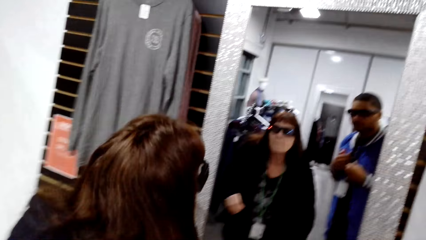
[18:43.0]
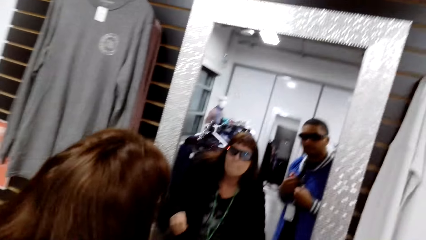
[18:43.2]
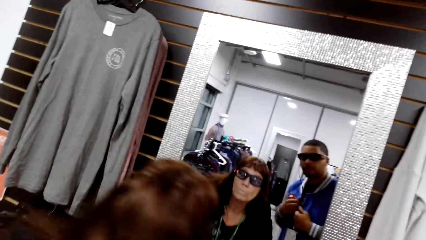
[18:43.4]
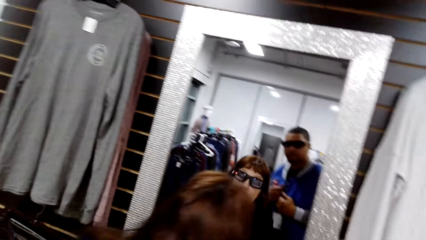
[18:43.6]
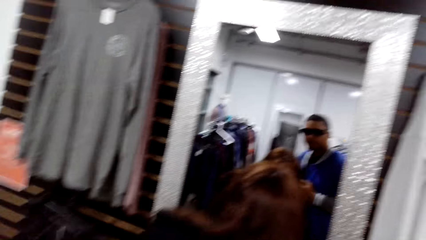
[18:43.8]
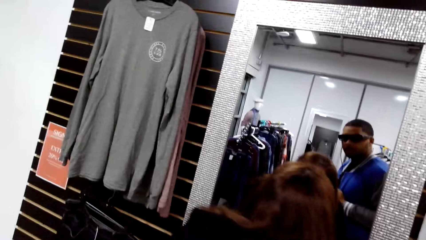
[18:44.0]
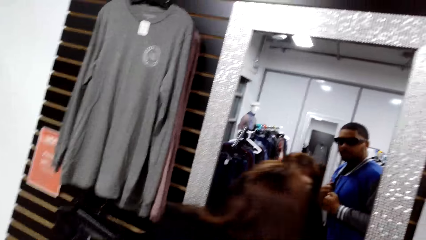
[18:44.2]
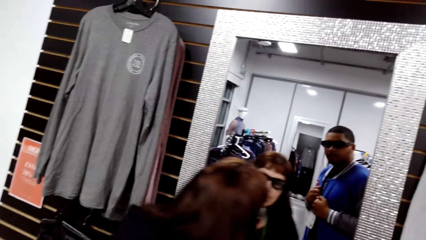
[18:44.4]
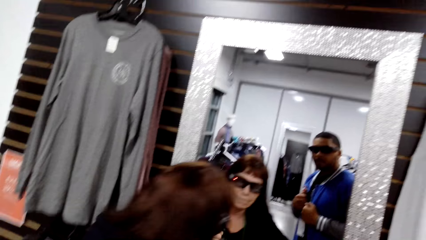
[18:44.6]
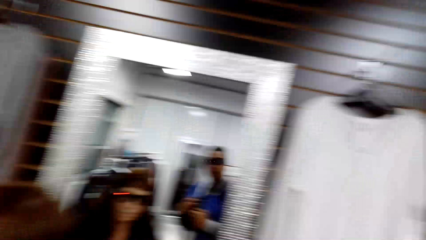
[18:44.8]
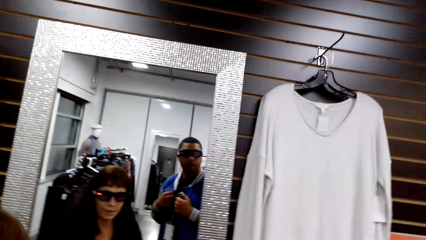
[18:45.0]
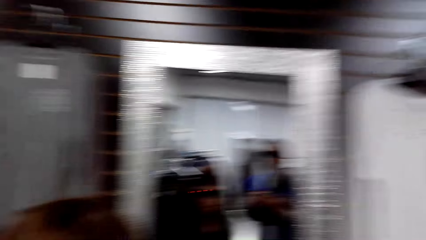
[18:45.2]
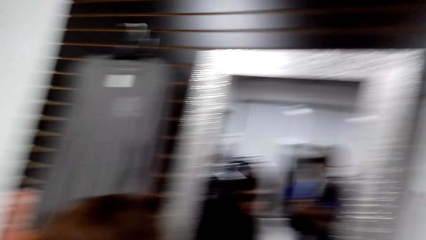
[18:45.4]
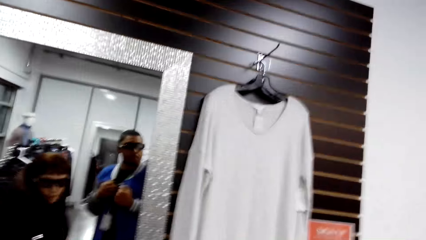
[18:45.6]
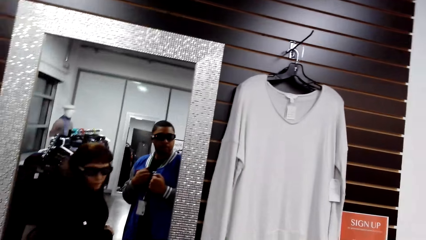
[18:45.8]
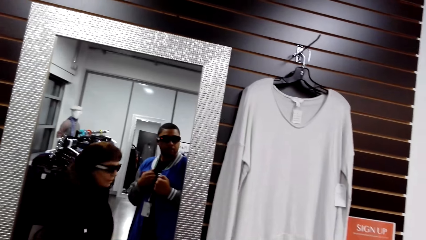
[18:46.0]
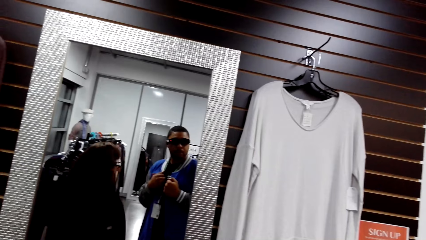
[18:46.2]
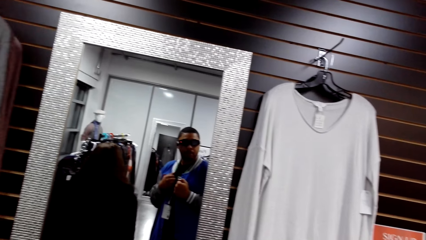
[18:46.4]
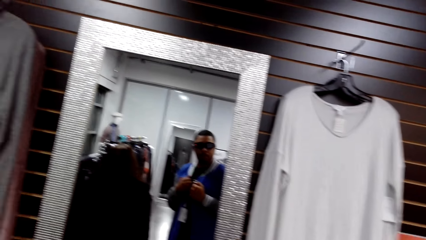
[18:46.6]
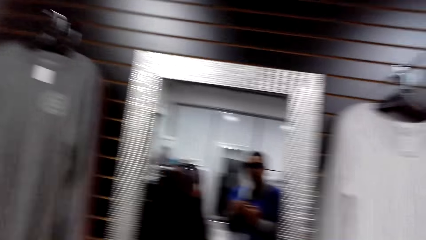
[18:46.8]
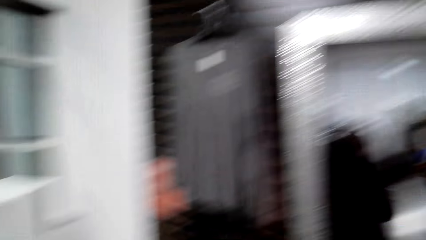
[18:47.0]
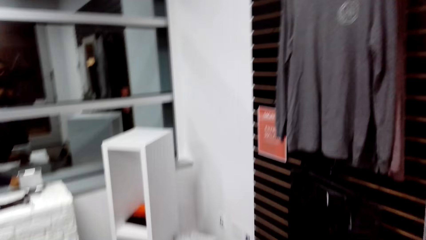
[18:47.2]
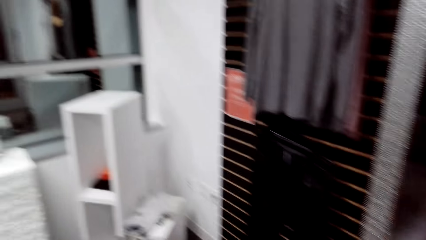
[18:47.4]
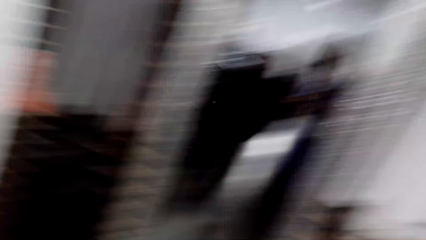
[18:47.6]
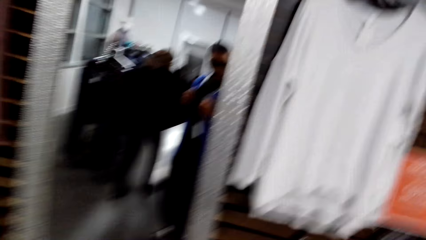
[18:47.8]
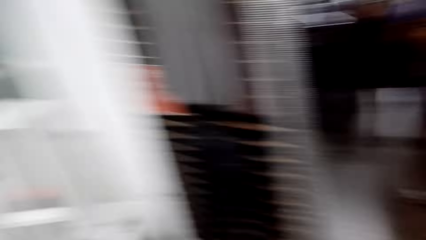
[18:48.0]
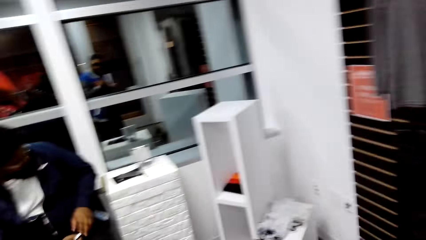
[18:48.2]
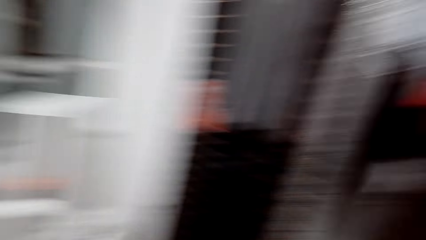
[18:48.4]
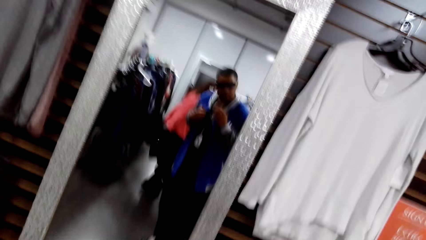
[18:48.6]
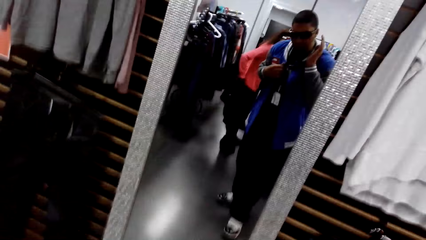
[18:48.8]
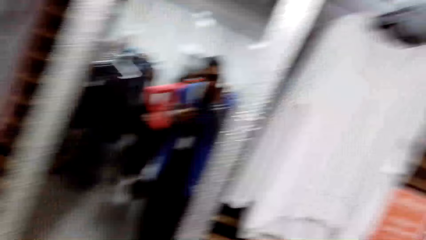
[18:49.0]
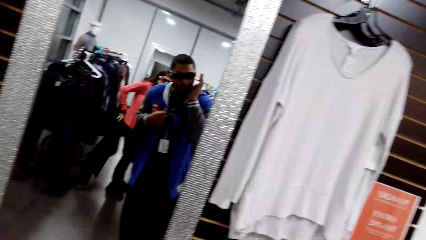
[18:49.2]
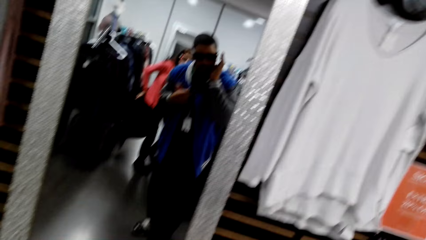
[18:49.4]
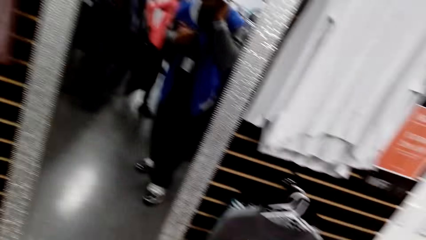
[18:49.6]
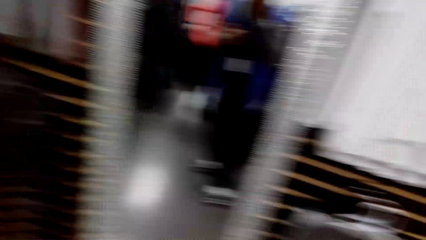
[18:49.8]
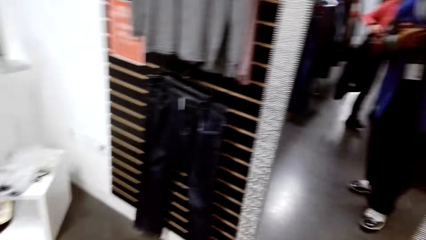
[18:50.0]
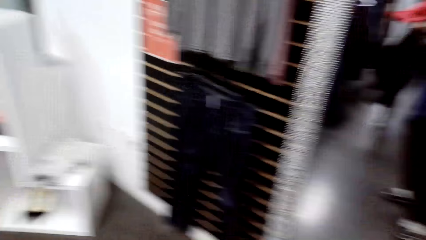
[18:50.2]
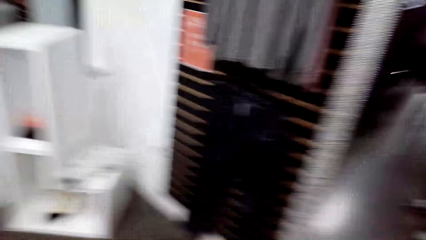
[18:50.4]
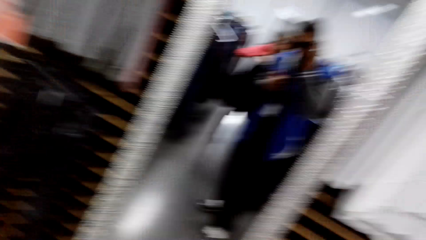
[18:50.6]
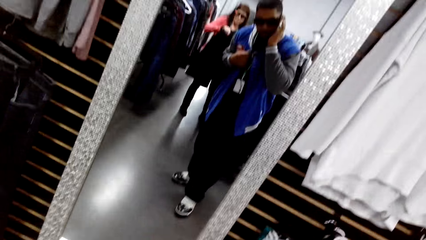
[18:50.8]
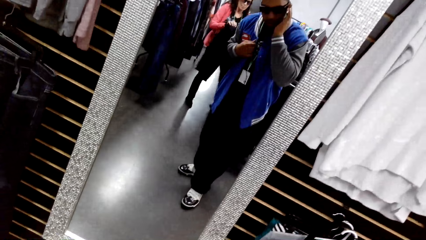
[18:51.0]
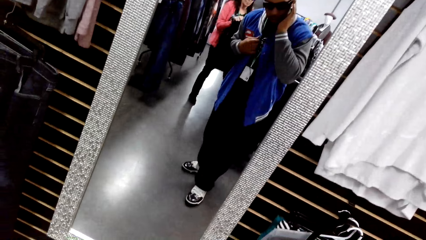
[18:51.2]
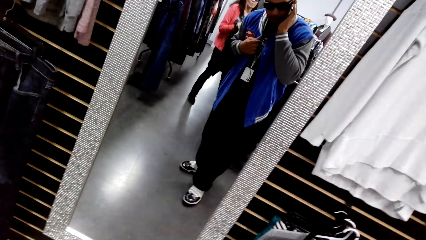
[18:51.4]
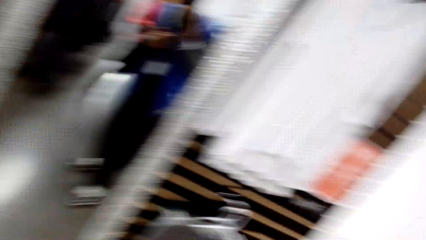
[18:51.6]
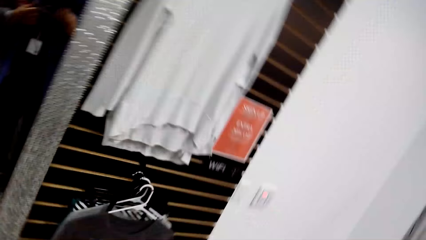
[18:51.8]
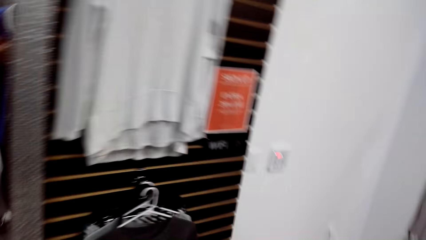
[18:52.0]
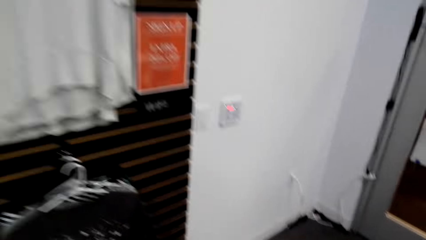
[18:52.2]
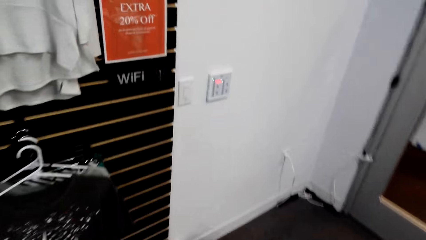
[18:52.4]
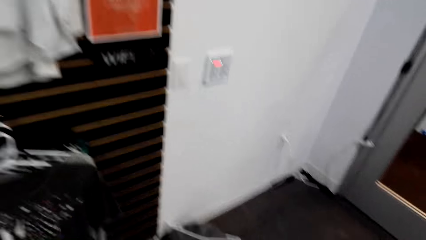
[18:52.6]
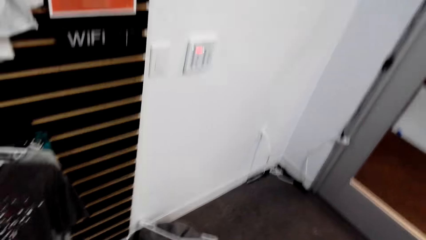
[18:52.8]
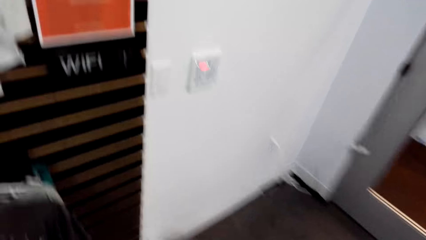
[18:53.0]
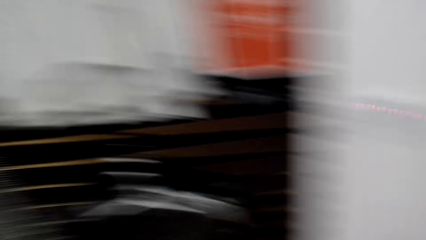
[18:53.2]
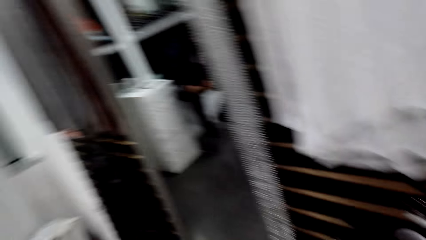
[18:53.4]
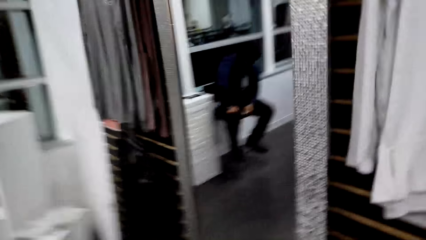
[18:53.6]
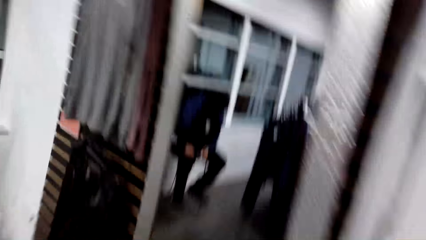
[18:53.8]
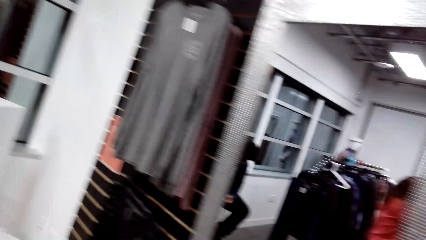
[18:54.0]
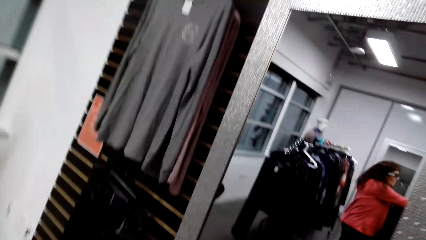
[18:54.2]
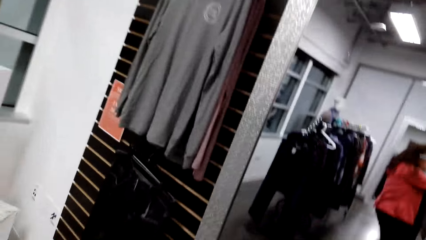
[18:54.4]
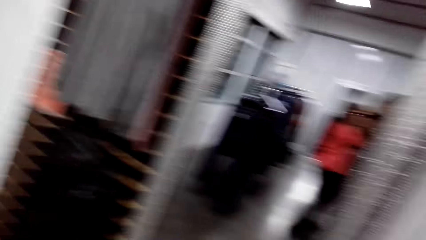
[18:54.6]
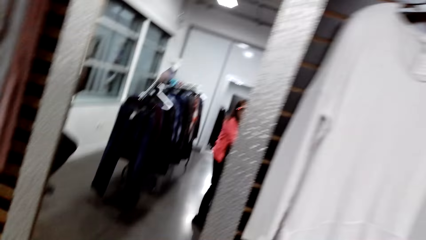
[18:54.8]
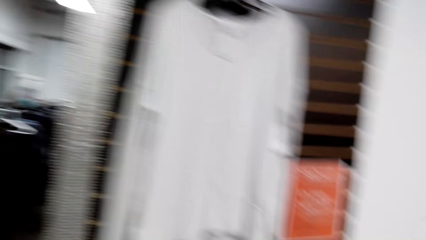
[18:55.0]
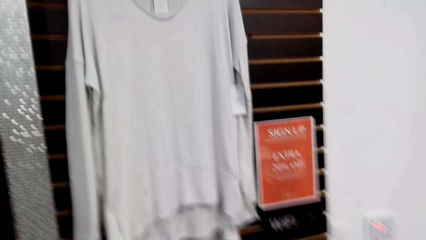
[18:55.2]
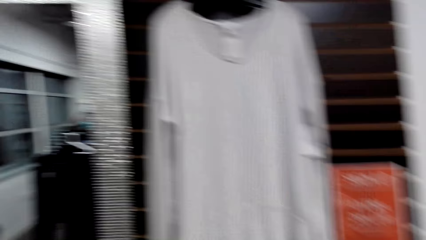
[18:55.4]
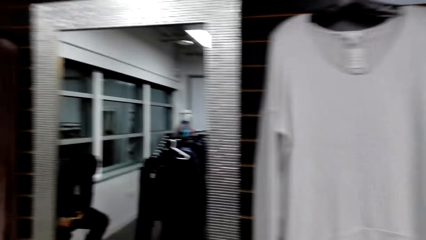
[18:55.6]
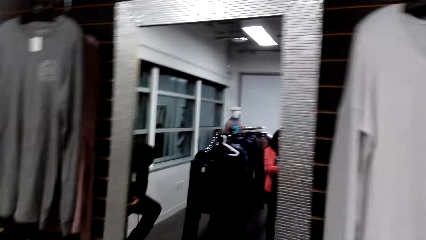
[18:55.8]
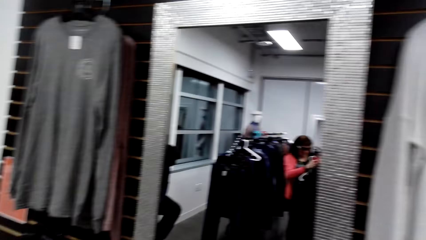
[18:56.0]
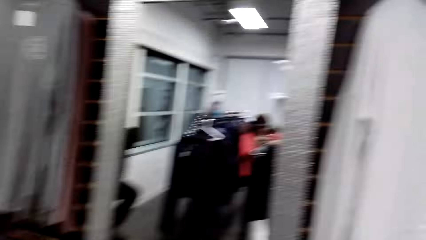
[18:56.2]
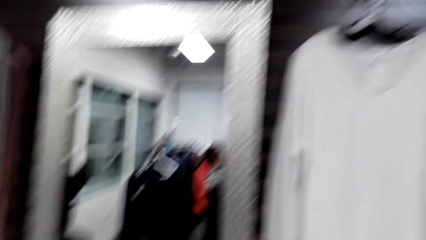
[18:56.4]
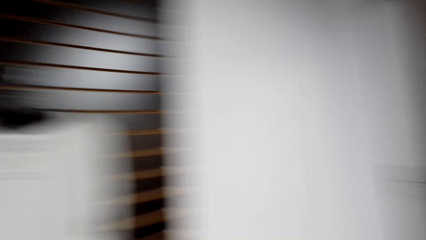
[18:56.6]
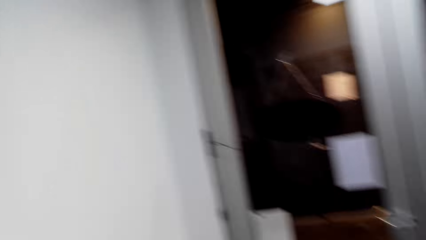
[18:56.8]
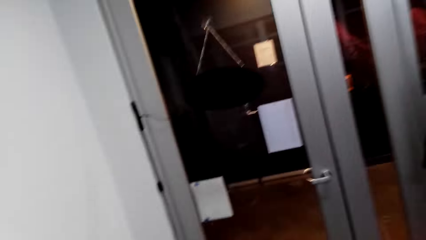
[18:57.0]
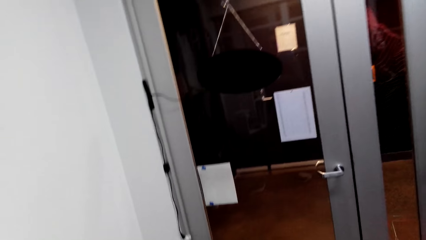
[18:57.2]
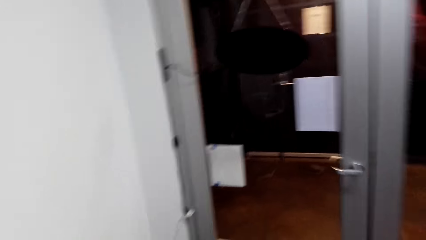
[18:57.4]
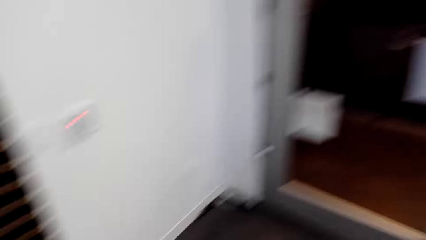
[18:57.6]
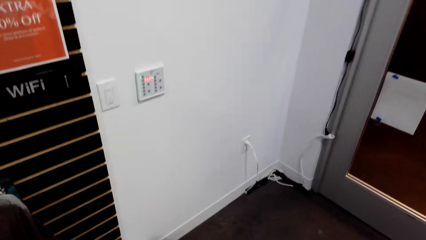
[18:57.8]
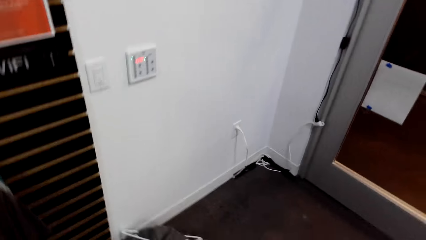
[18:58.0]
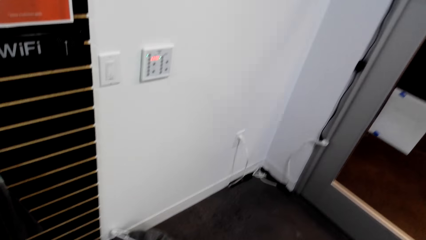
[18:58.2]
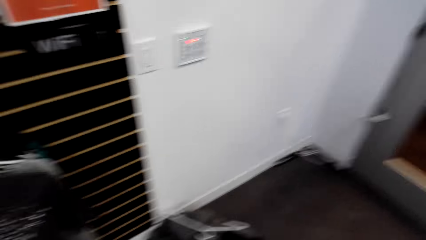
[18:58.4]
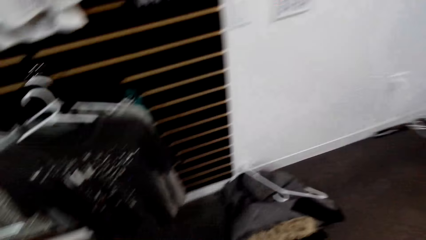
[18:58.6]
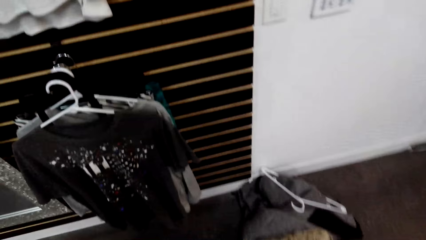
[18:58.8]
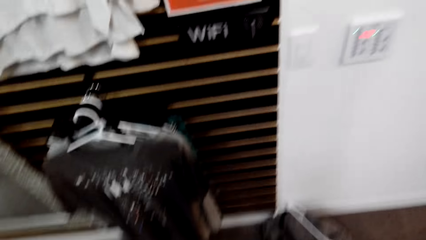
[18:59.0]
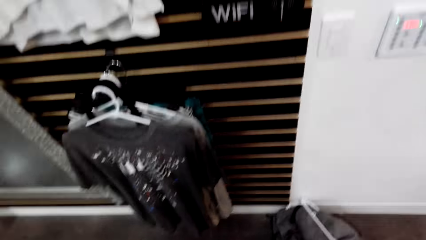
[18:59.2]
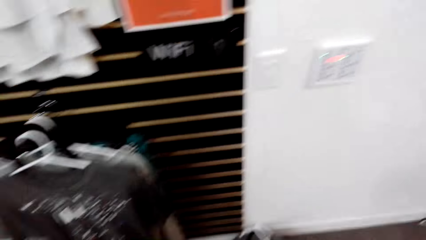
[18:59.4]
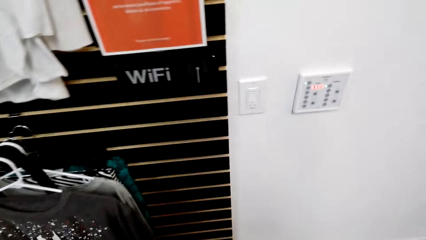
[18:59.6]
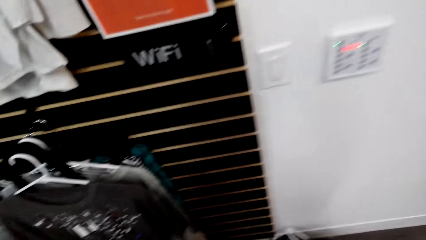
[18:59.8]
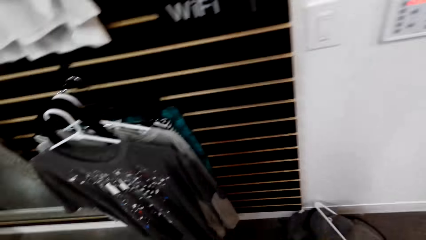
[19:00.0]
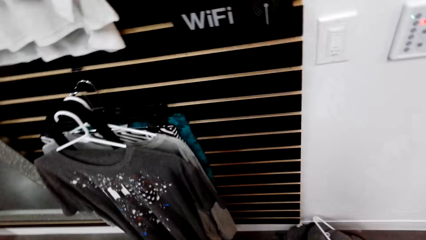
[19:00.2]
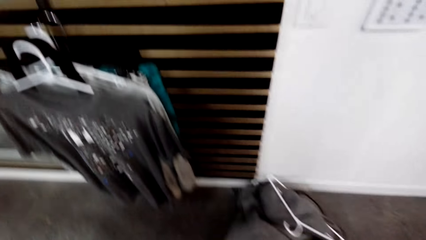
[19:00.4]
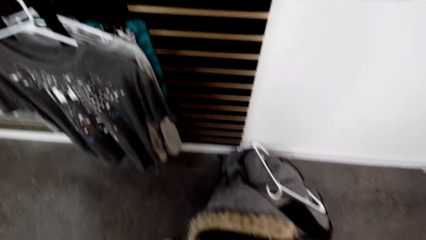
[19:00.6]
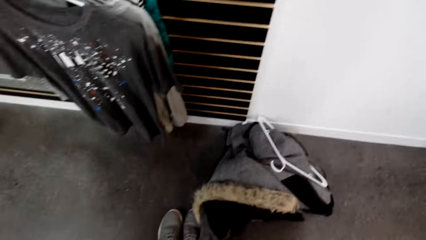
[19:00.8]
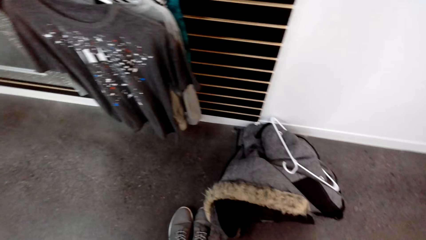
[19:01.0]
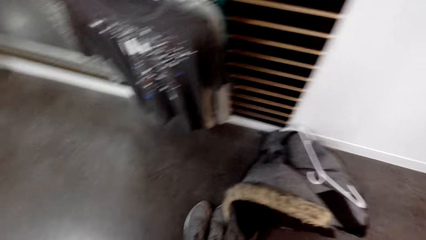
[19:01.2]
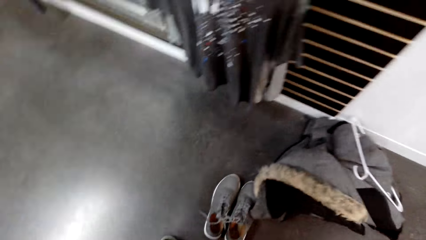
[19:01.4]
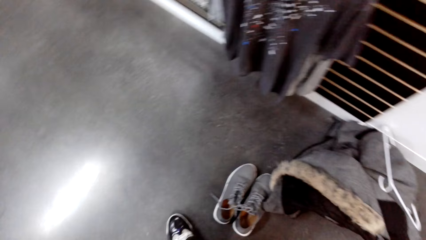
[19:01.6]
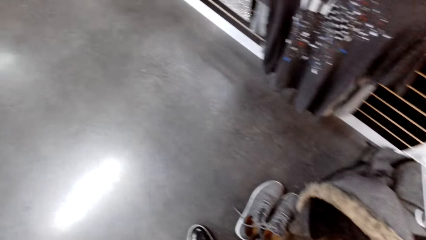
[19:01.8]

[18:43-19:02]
The camera wearer stands in front of a mirror. They look at themselves in the mirror. A woman removes a jacket. The camera wearer converses with the woman. They walk around the clothing store. They look around the clothing store.
